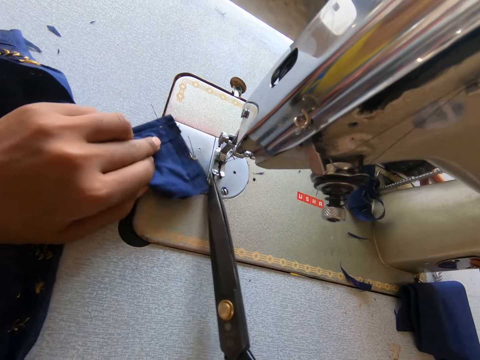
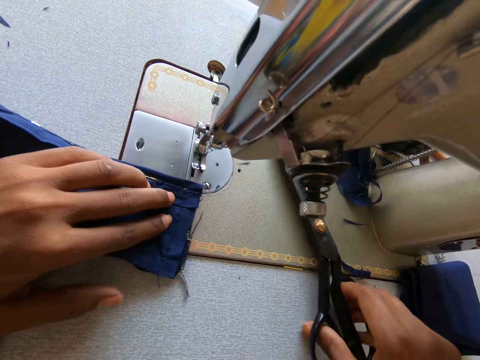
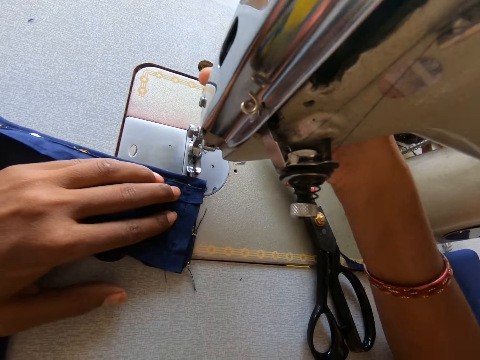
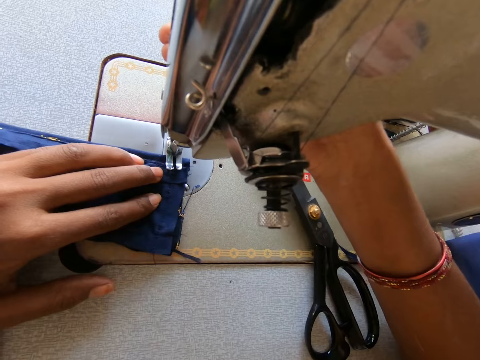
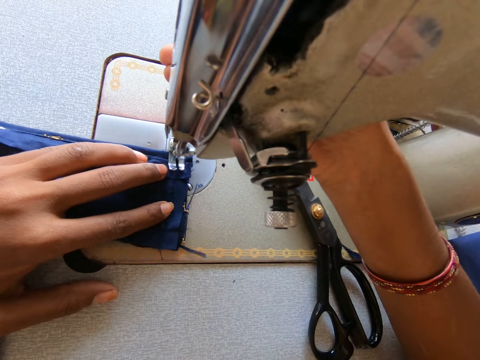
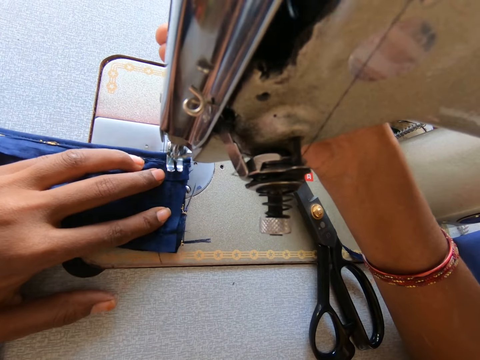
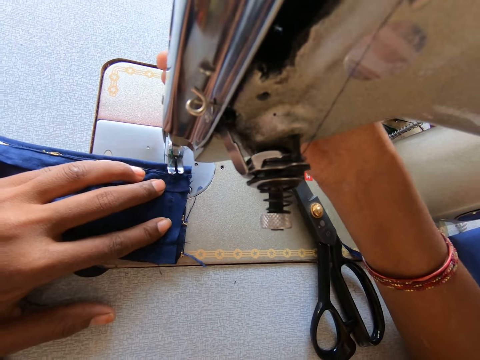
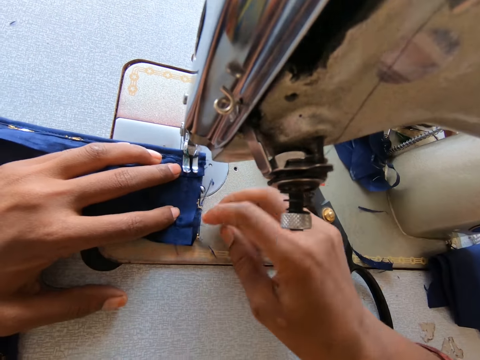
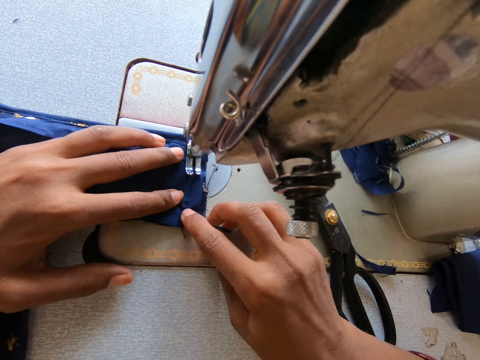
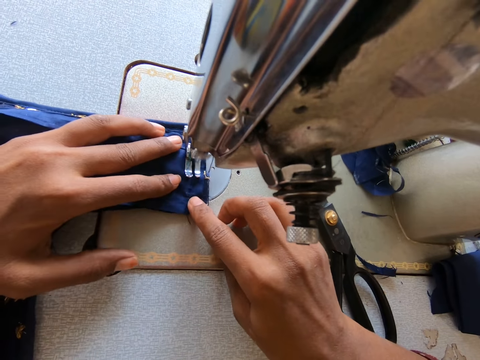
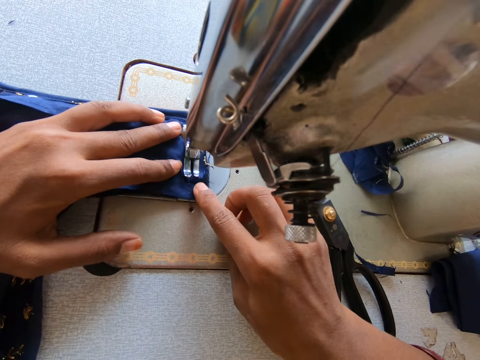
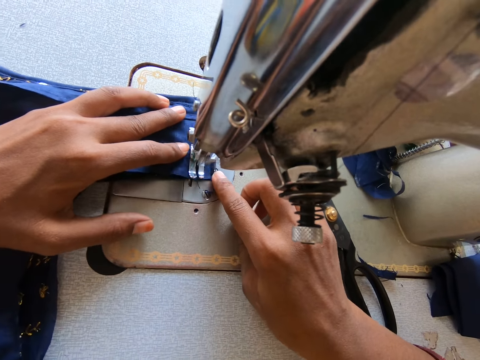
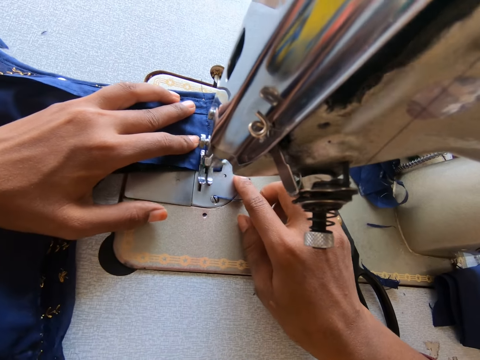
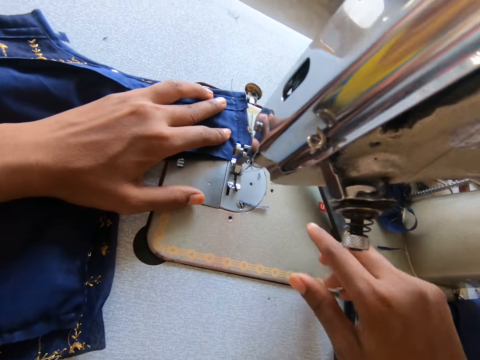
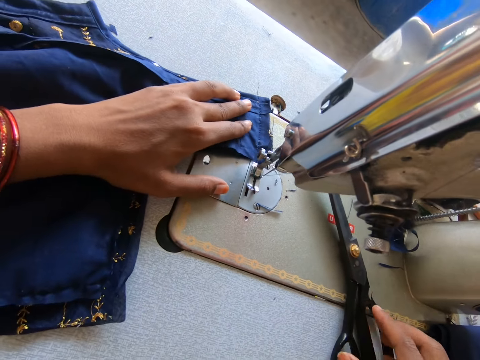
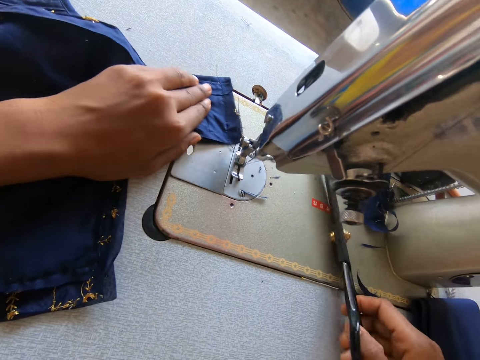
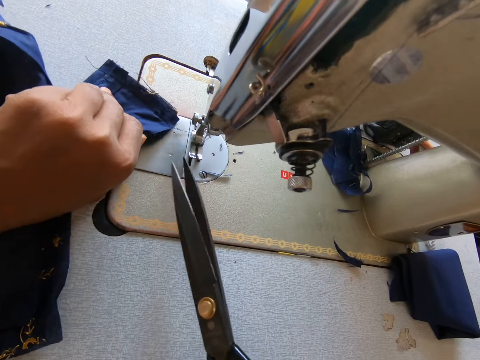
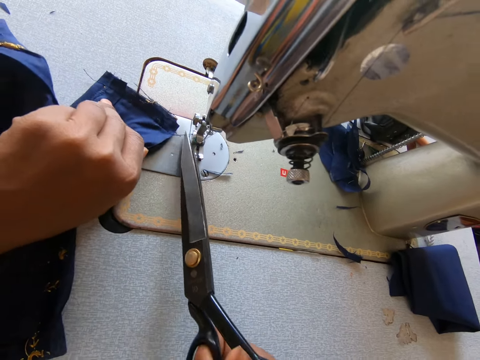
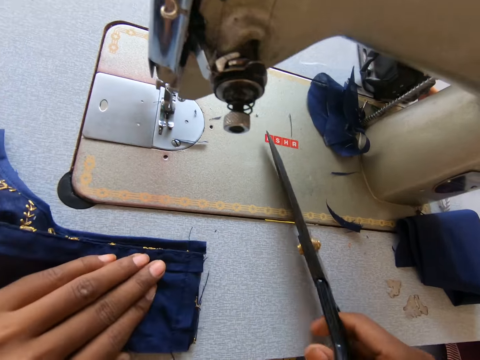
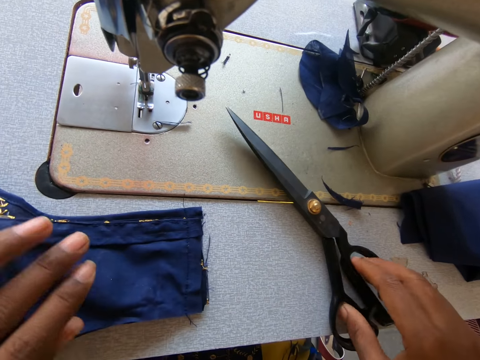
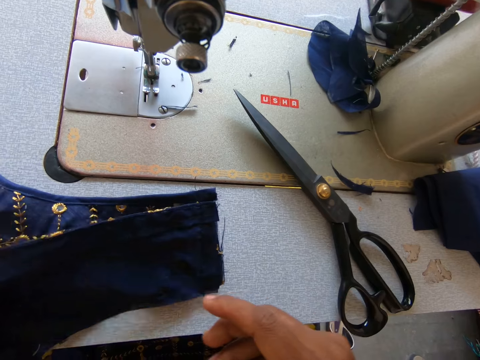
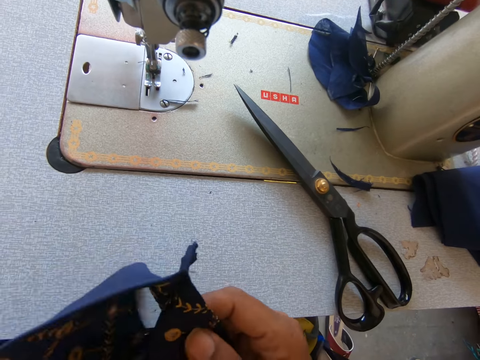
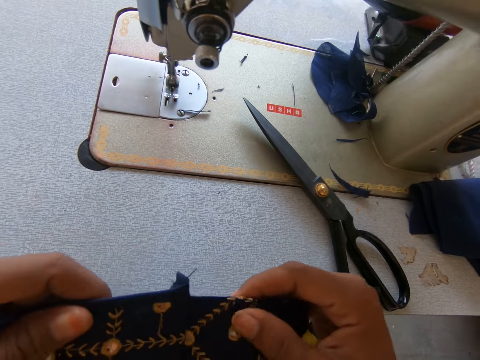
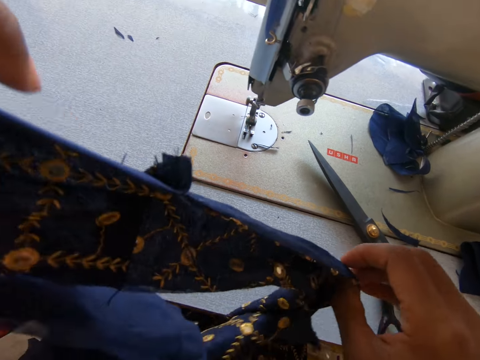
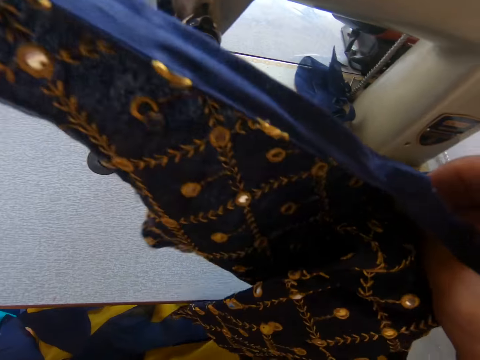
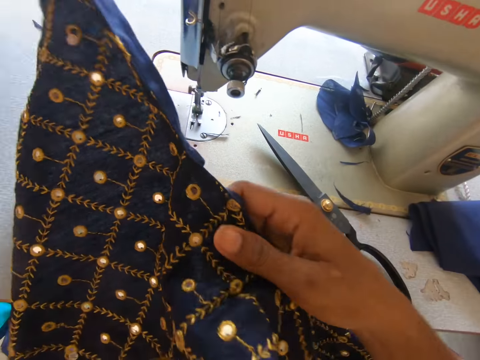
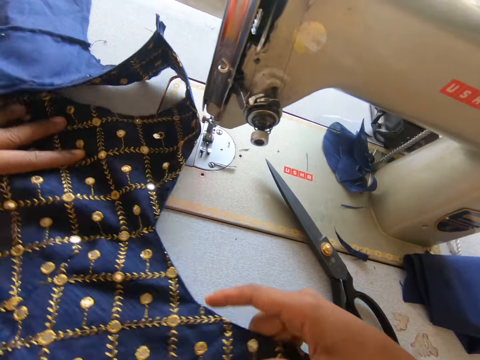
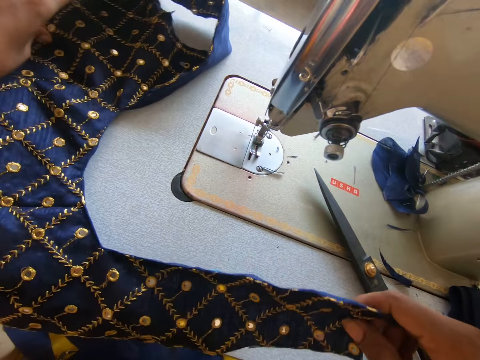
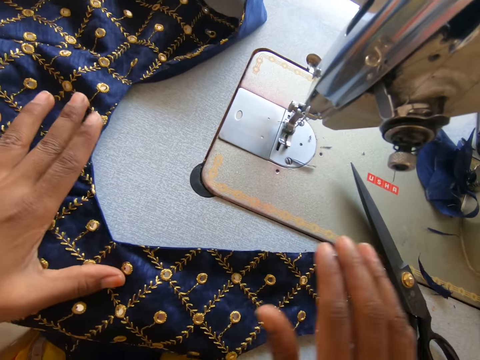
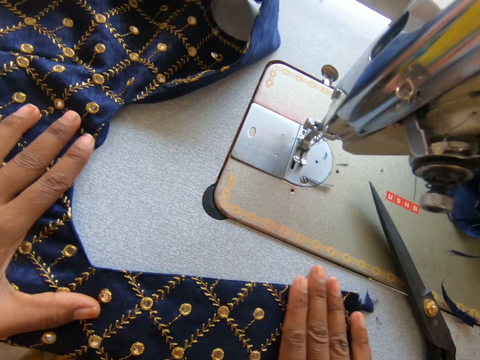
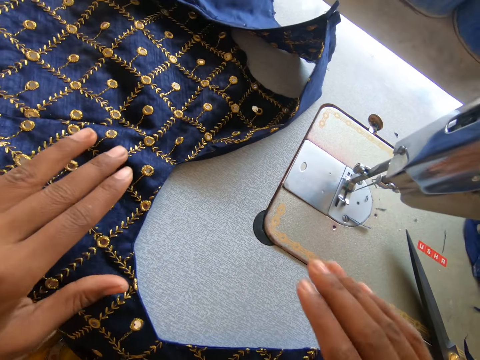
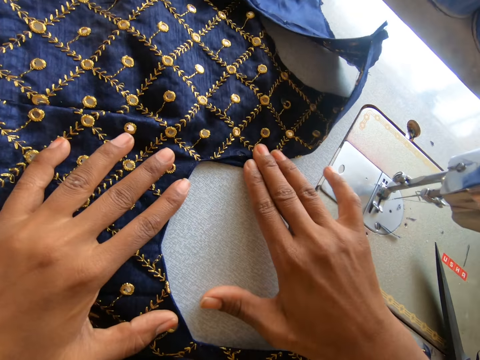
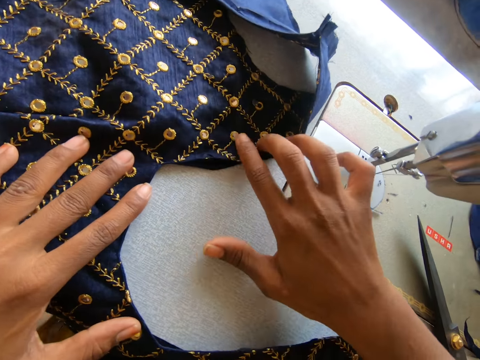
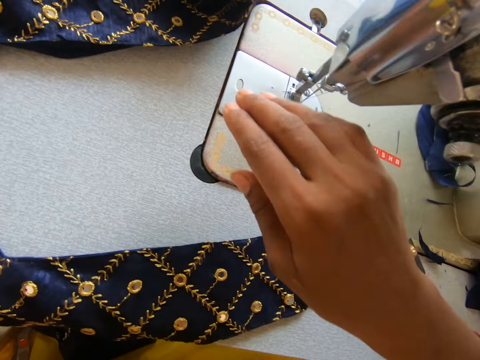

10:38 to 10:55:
The camera wearer cuts the thread with the scissors. They hold the scissors. They put down the scissors. They adjust the sewing machine. They sew the cloth with the machine. They pick up the scissors. They cut the thread with the scissors. They put the scissors on the sewing machine. They check the cloth. They hold the cloth with both hands.

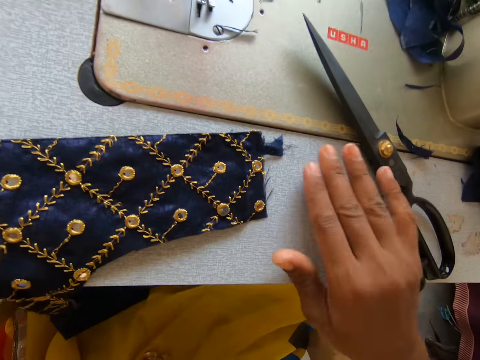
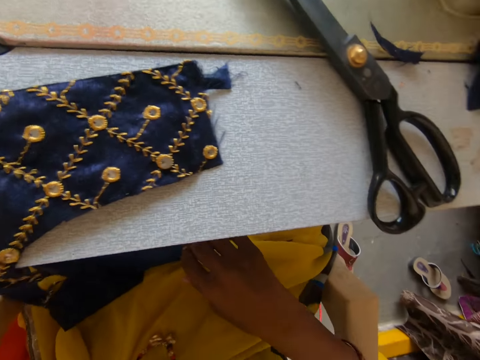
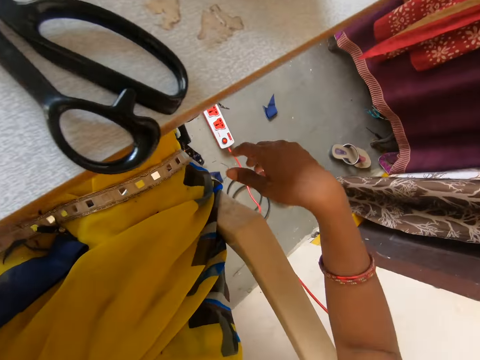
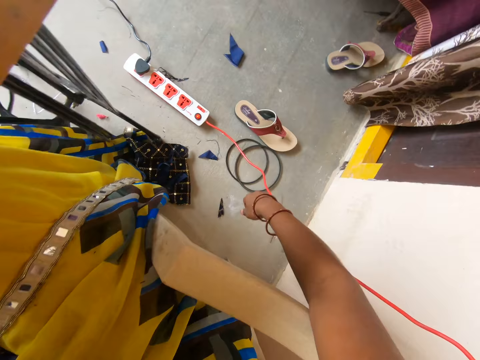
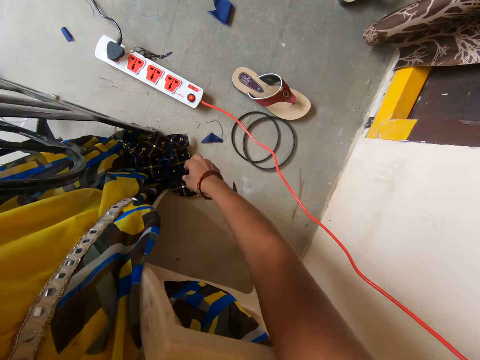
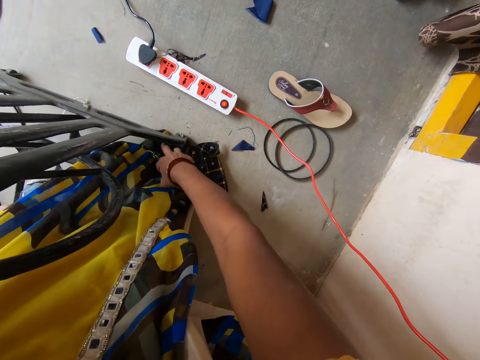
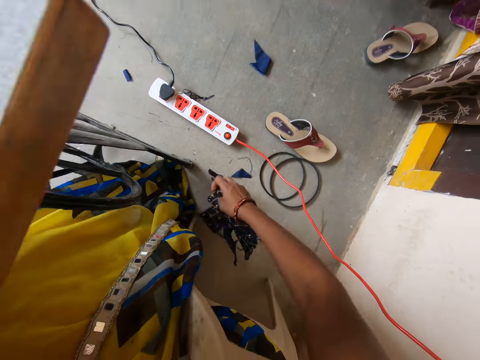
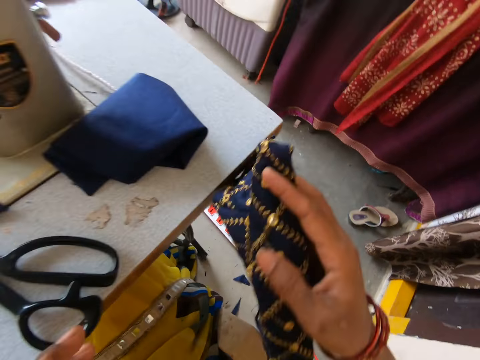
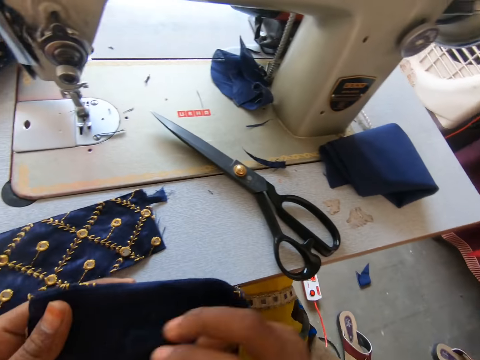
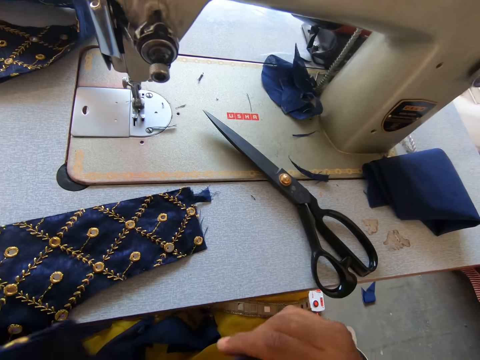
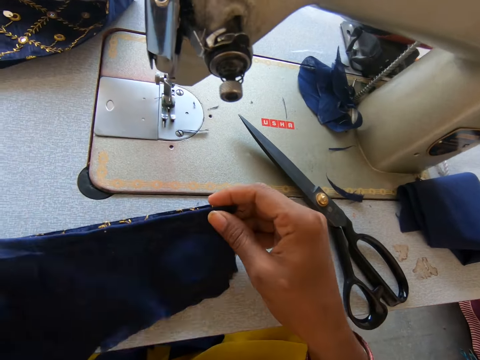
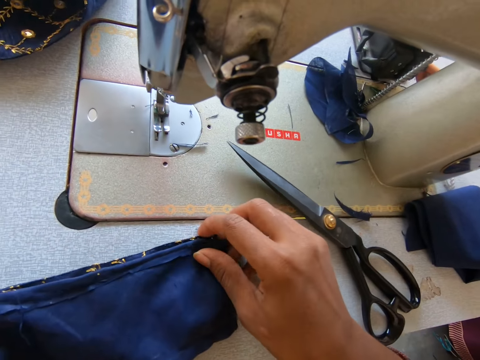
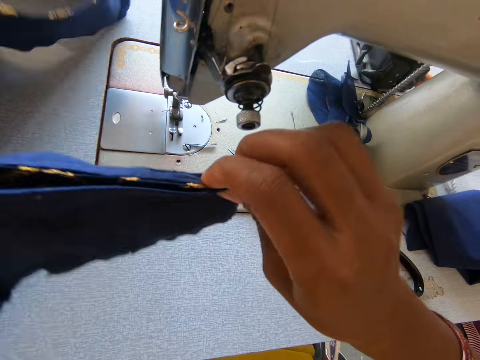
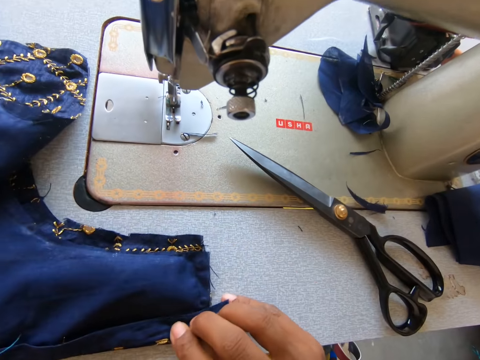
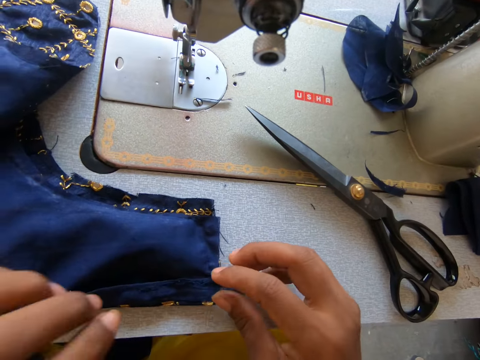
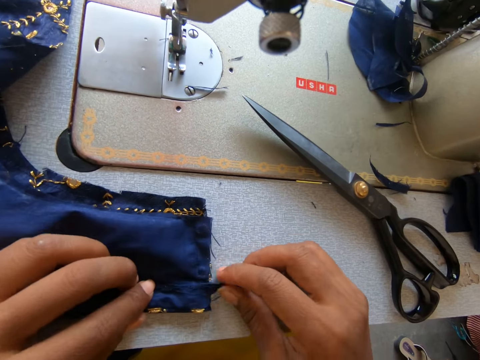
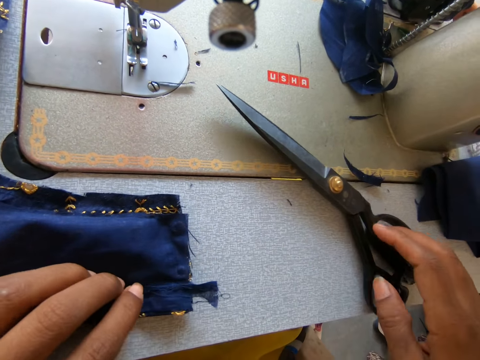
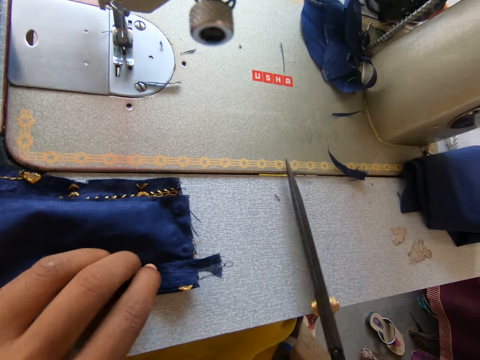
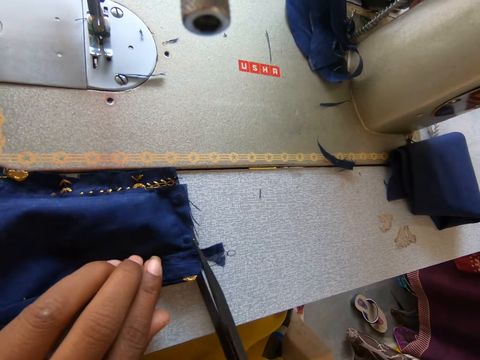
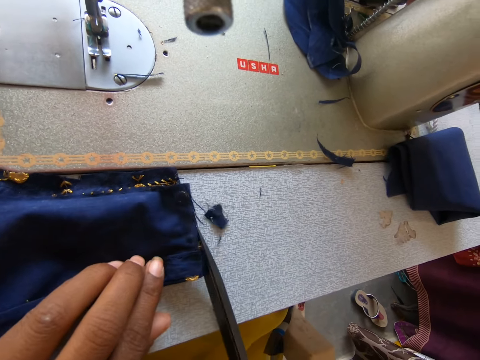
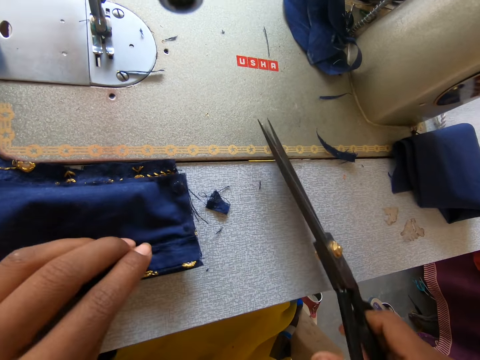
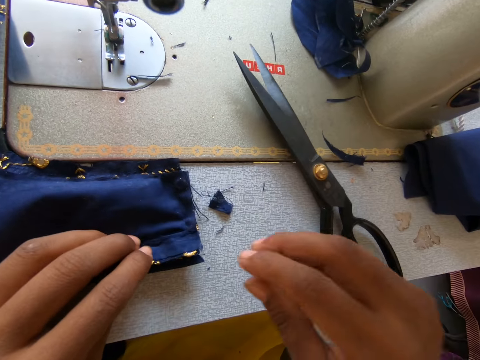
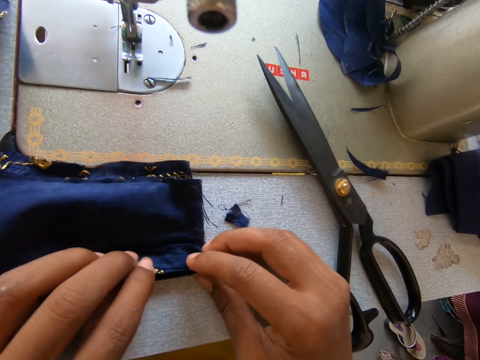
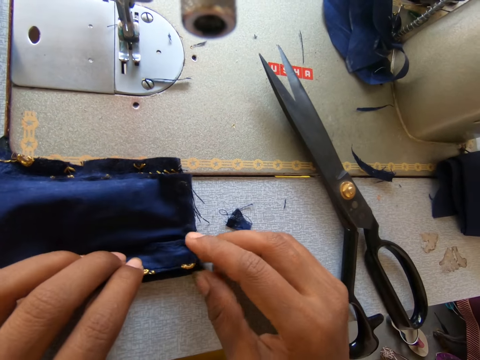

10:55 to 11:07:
The camera wearer picks up the cloth from the floor. They position the cloth on another cloth. They flip the cloth. They pick up the scissors. They cut the cloth. They put down the scissors.
